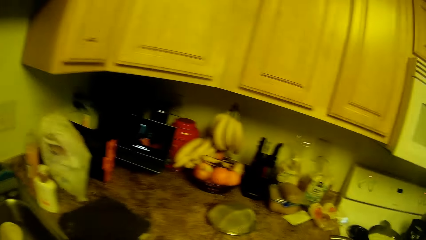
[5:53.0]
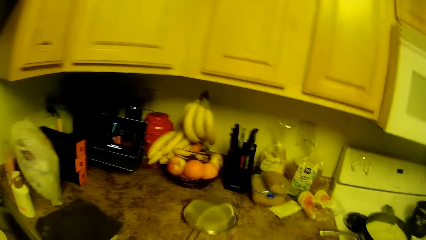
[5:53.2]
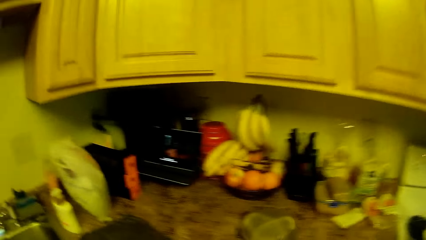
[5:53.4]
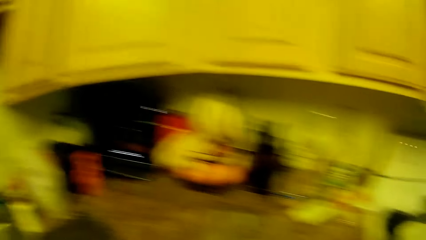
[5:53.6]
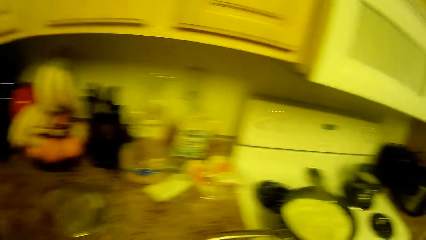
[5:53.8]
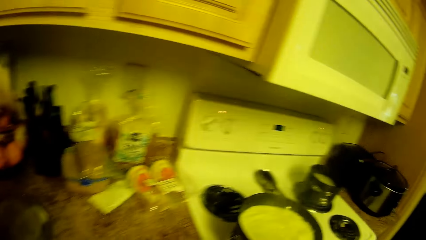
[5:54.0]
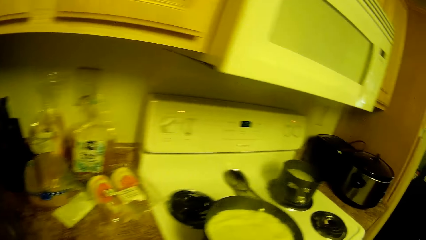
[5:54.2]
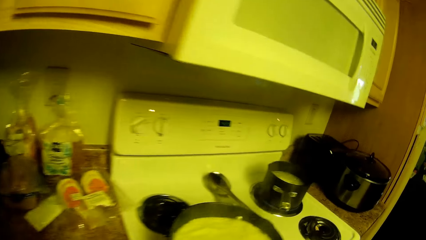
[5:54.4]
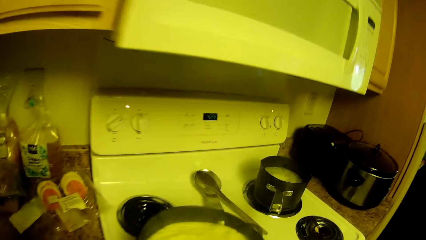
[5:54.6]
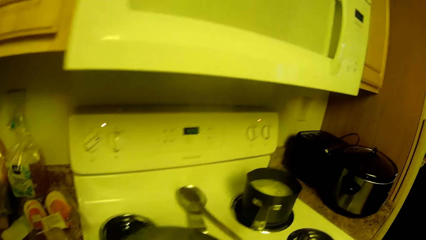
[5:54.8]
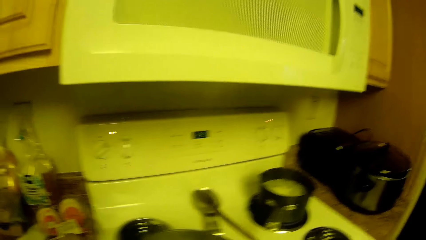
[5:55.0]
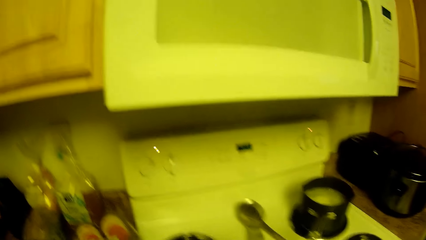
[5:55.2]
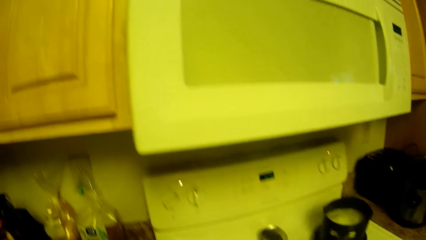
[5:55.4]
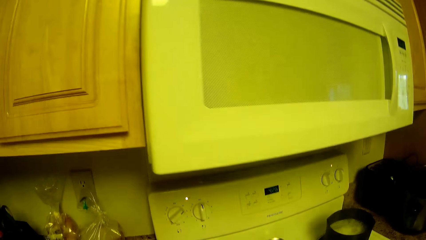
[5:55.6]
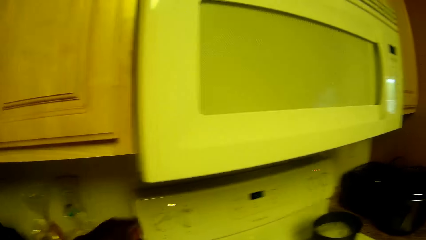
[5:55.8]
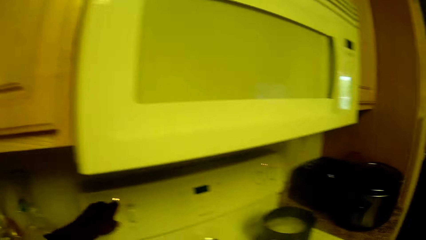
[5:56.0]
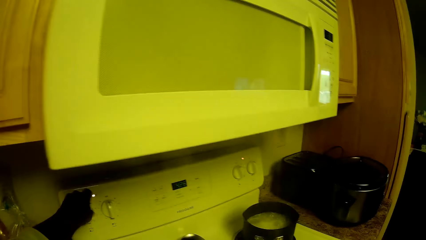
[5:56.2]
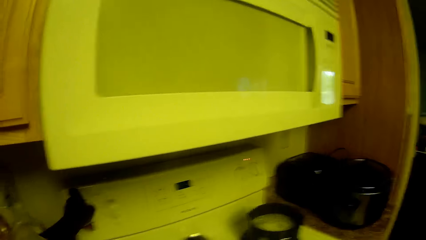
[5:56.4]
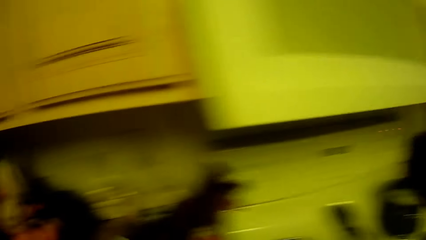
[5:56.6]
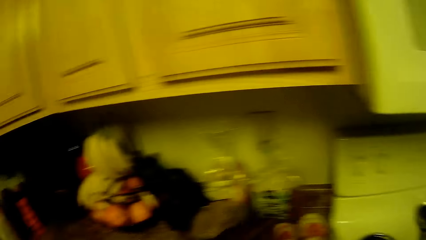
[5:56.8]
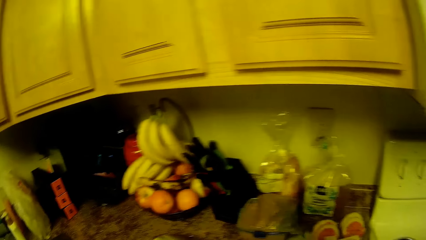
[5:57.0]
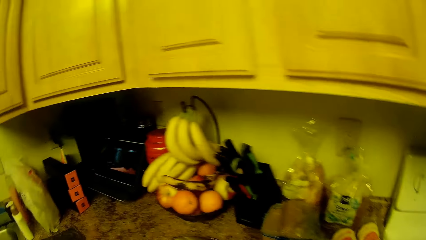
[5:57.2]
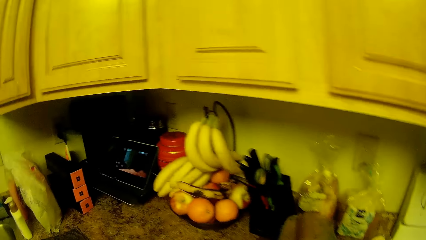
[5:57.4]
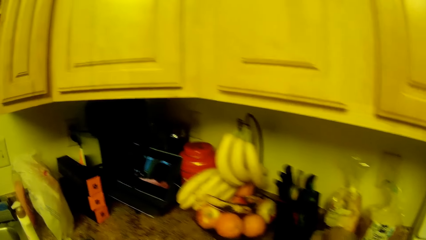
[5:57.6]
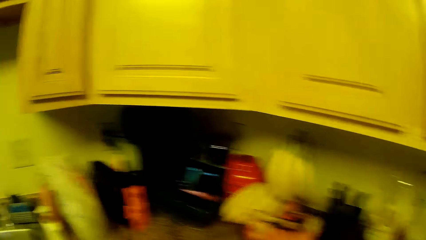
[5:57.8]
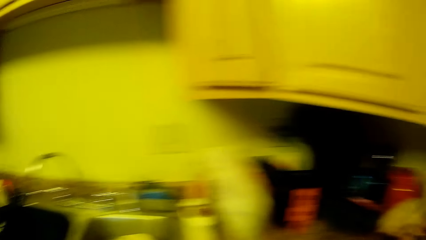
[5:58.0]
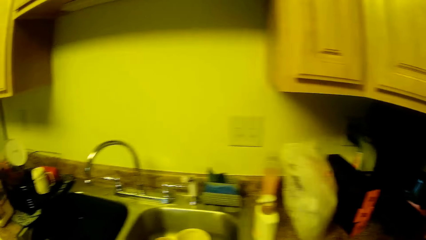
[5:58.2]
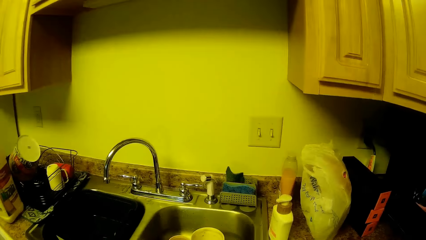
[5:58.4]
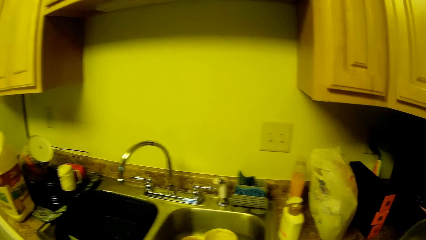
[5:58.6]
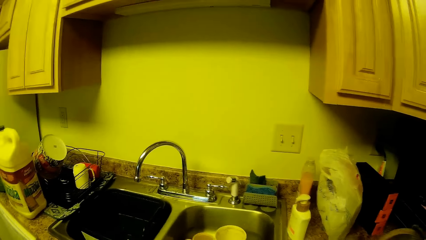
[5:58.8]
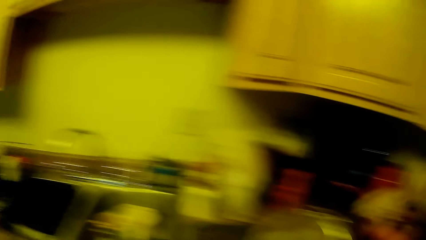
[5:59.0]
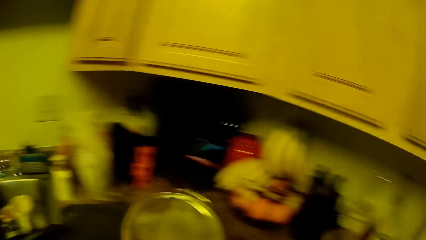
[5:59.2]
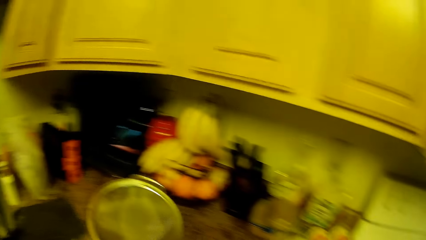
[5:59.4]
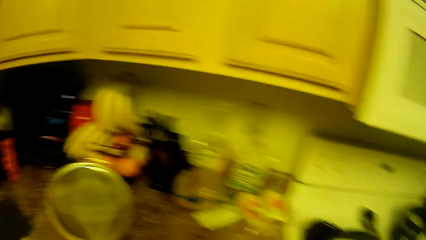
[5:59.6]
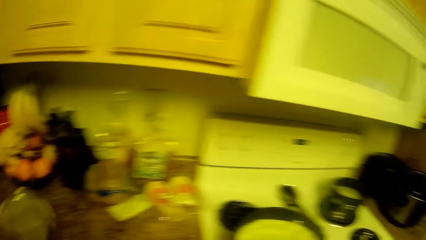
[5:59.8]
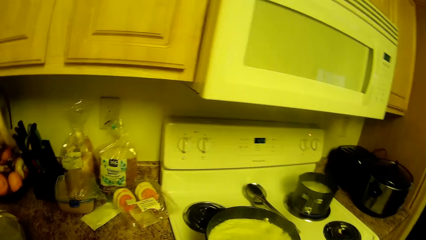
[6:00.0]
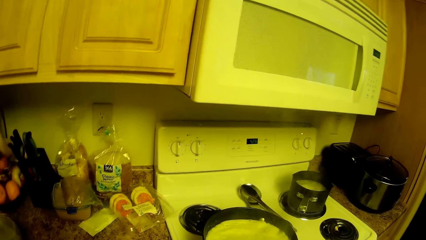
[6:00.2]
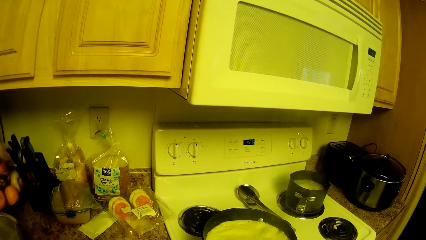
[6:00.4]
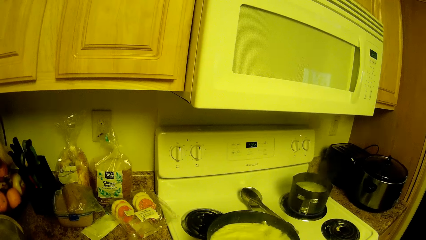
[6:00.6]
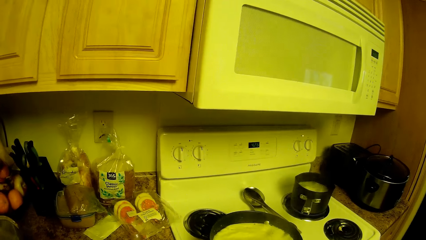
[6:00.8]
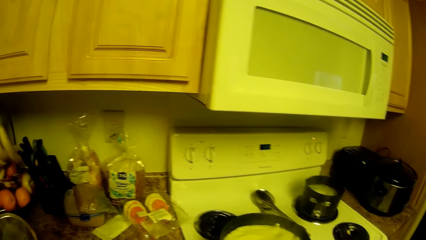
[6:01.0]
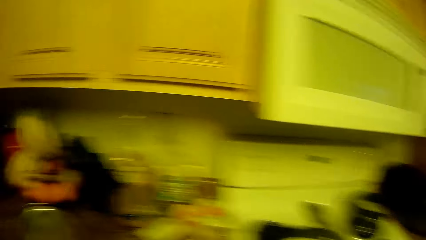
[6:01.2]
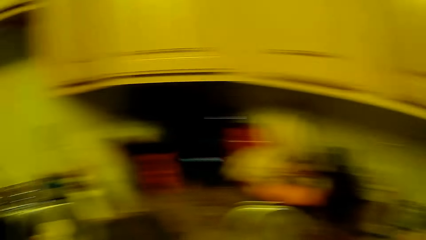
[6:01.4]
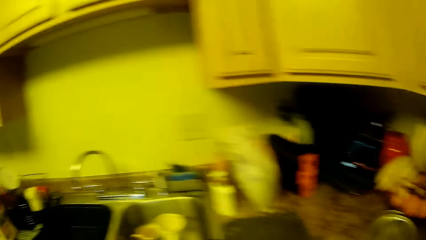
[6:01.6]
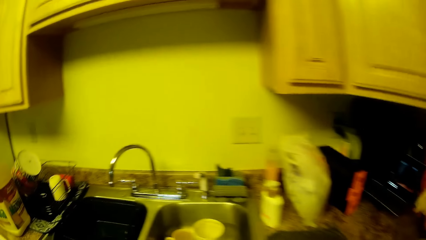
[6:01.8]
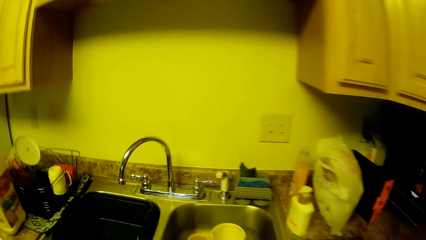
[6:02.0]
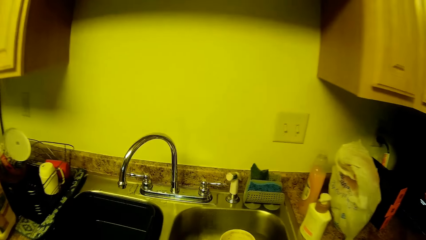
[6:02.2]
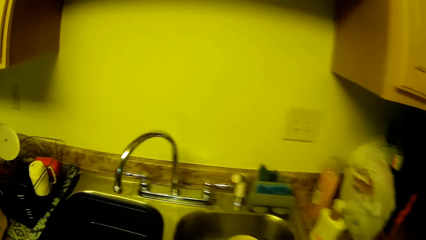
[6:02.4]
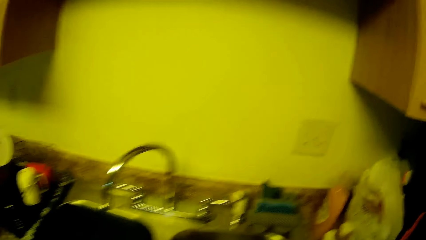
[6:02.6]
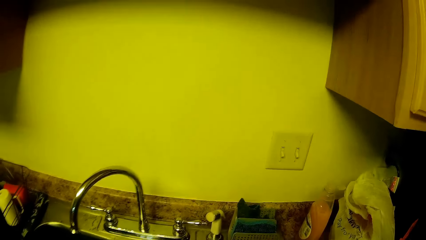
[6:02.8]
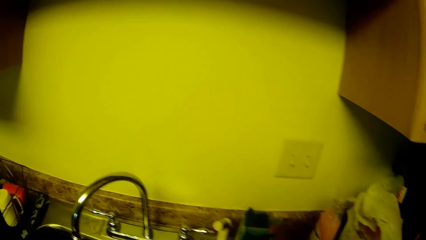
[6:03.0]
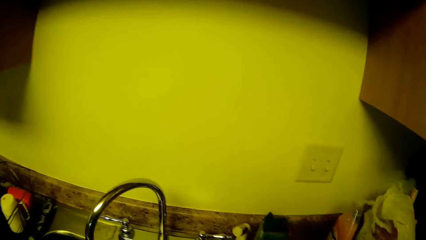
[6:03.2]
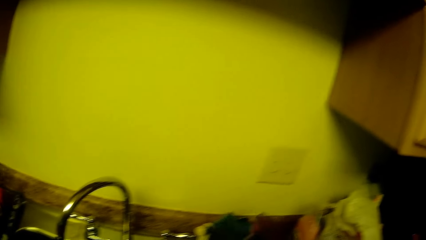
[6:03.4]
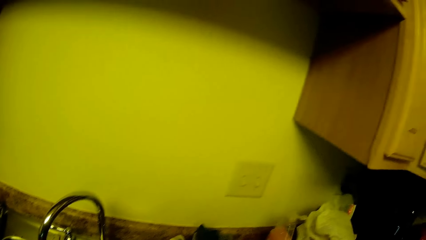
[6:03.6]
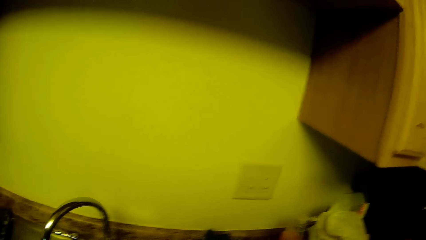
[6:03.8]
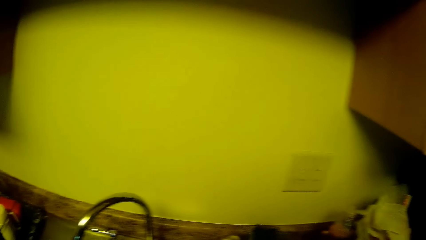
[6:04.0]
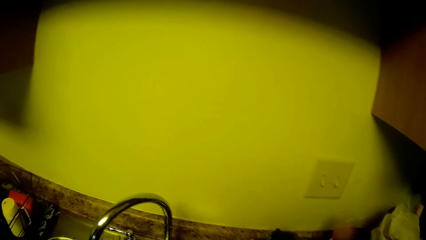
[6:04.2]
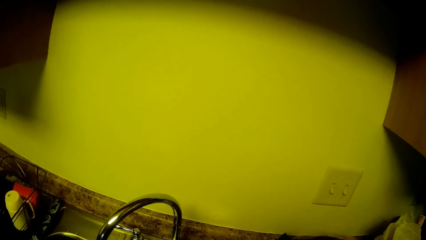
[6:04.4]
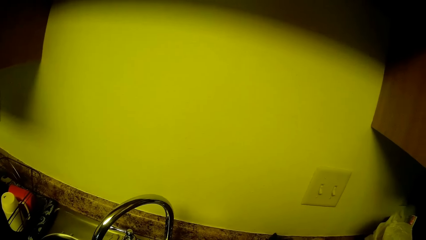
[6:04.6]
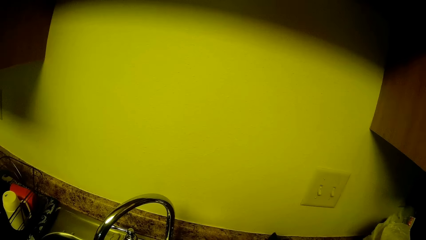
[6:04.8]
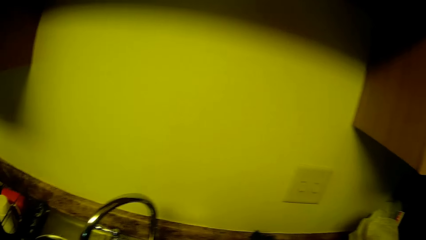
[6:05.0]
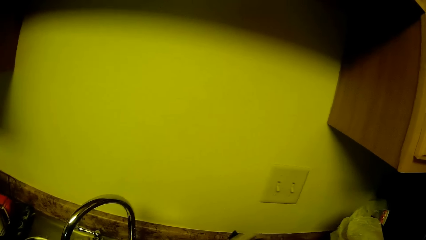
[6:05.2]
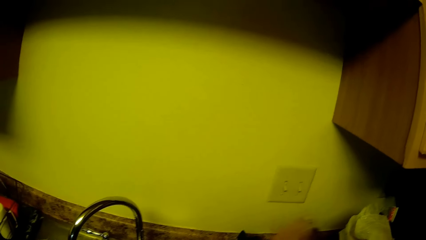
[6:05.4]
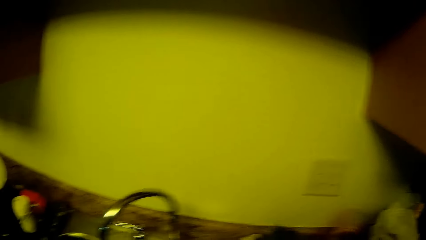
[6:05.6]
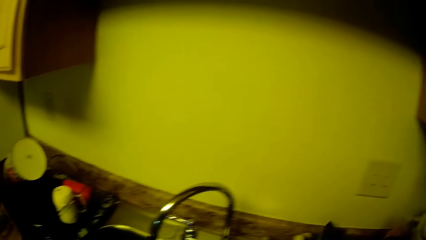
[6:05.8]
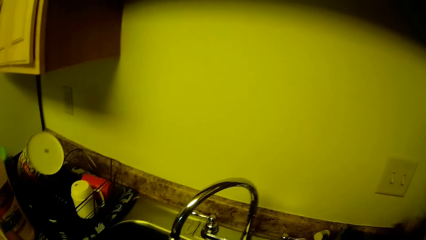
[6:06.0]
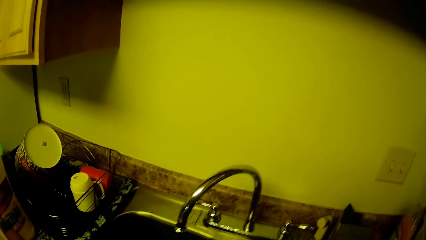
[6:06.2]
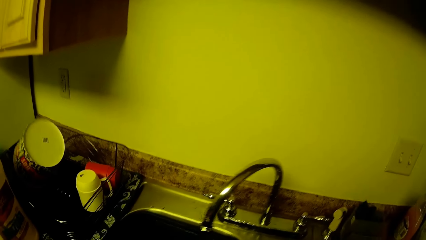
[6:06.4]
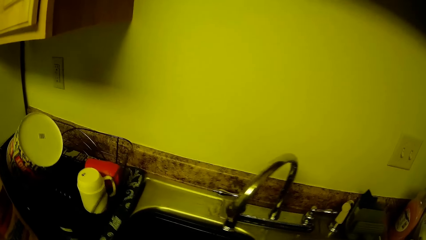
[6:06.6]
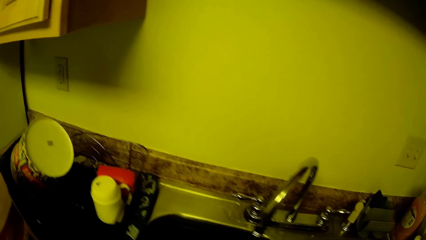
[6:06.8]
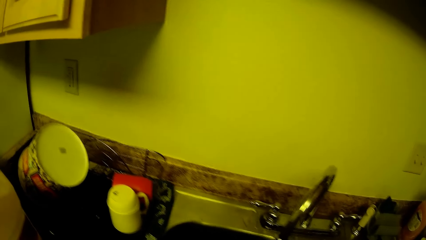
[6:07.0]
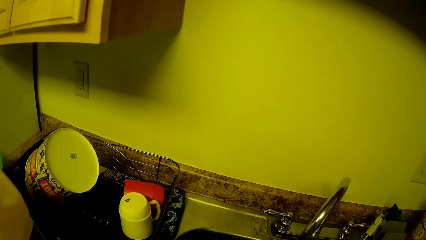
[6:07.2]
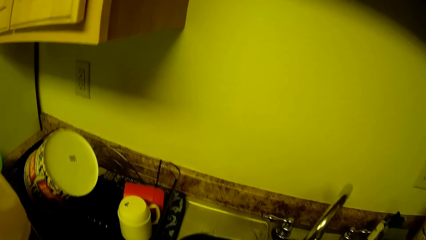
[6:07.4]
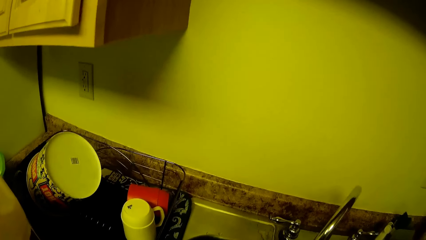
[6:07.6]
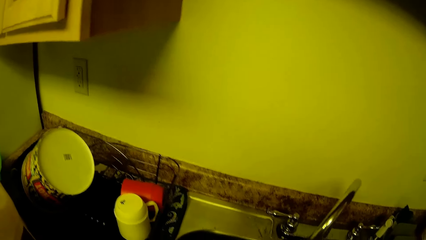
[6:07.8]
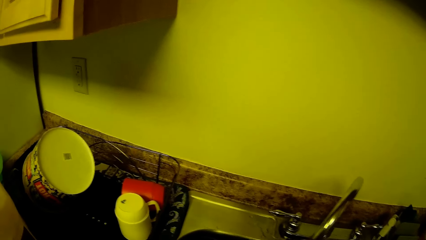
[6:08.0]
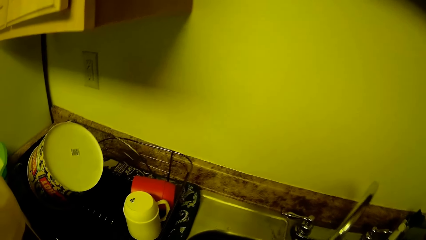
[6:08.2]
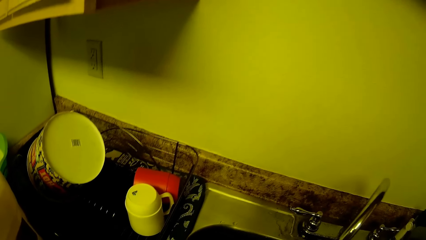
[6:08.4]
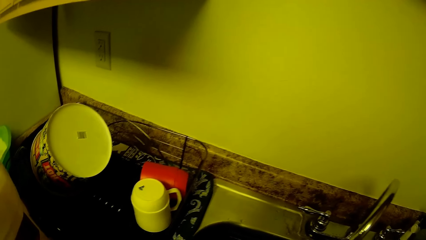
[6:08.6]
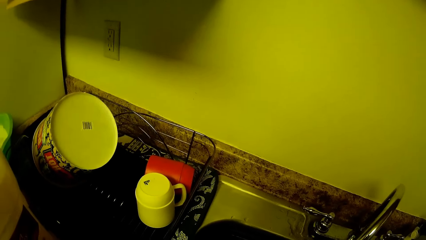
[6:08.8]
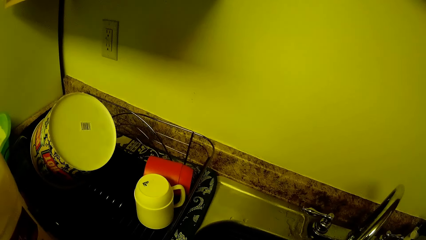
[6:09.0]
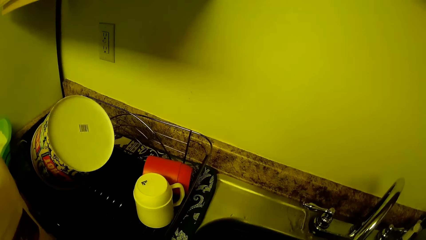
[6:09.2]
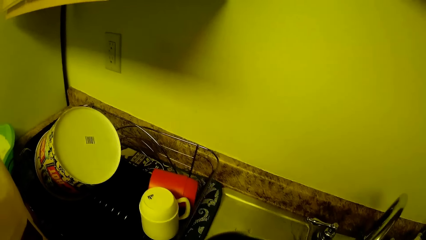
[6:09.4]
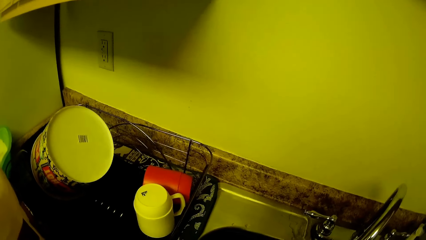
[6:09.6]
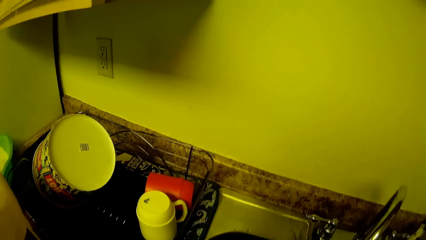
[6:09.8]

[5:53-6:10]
The camera wearer turns the cooker knob with her left hand. She walks. She holds the dish. She places a colander in her left hand on the countertop. She picks a sponge from the sponge holder with her right hand. She picks up the soap bottle from the sink with her right hand. She places the soap bottle on the sink.
